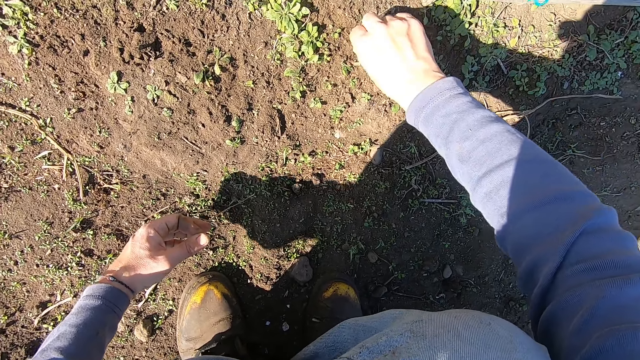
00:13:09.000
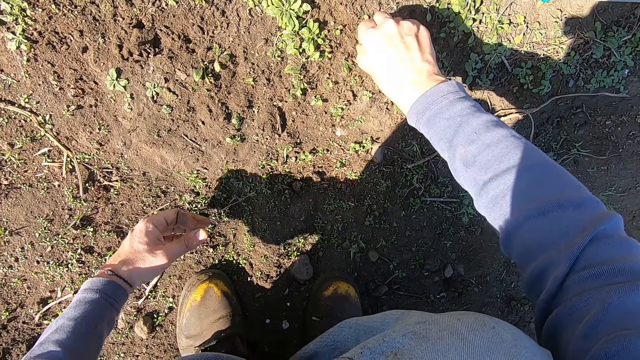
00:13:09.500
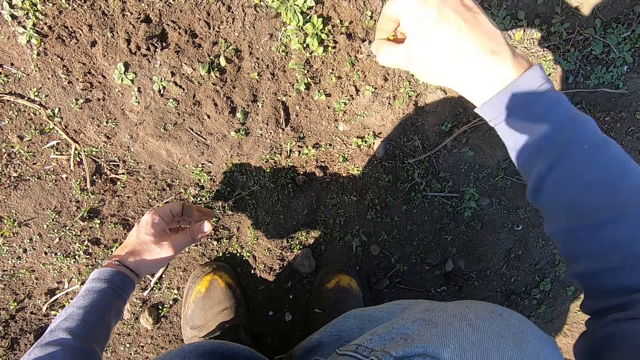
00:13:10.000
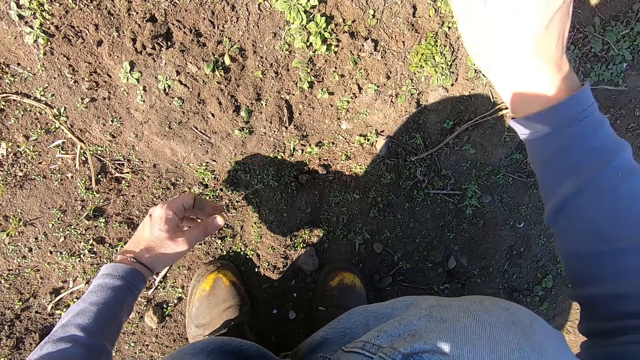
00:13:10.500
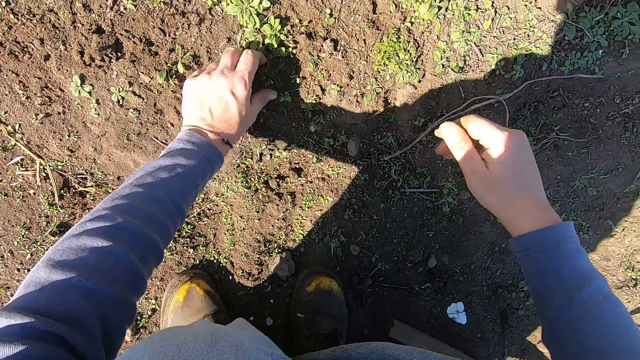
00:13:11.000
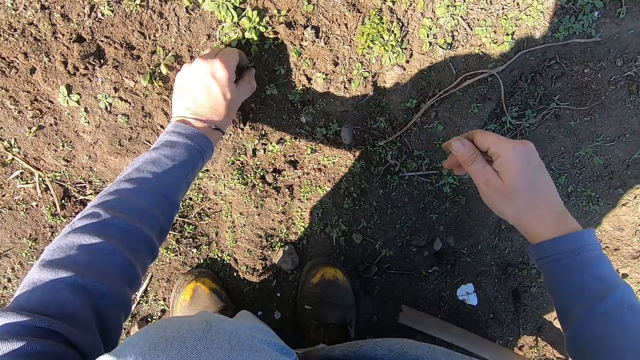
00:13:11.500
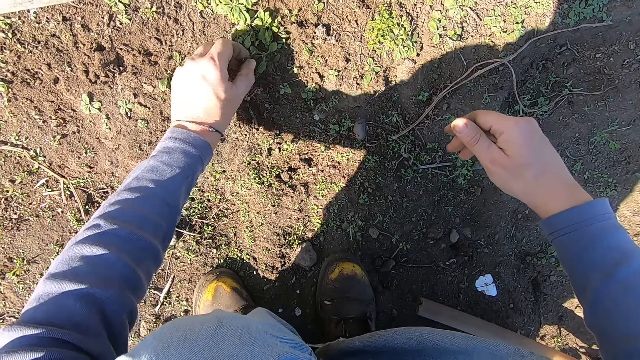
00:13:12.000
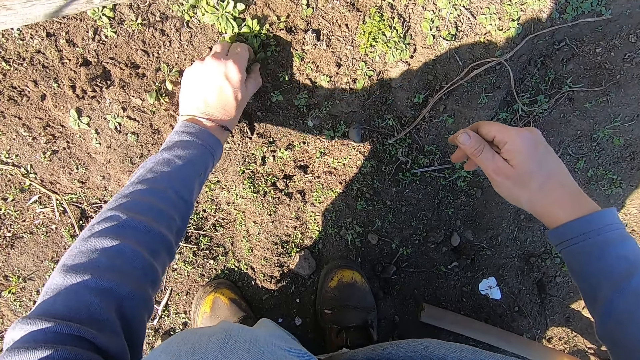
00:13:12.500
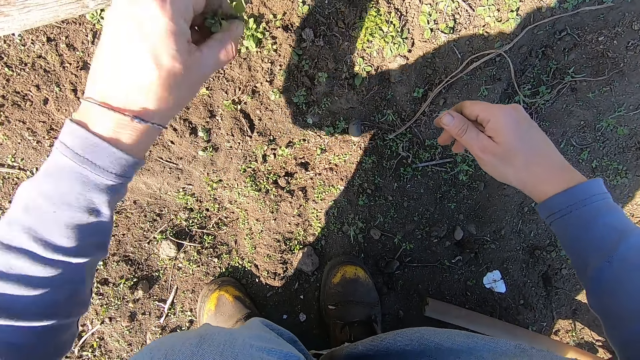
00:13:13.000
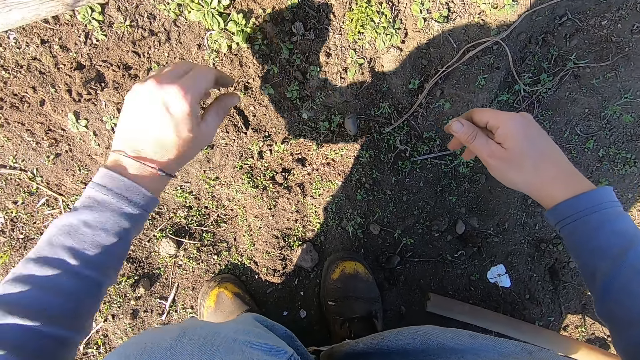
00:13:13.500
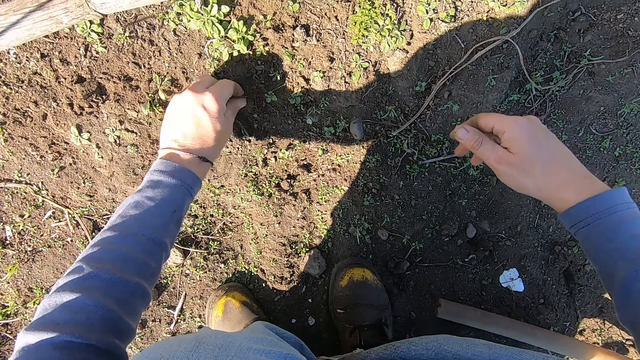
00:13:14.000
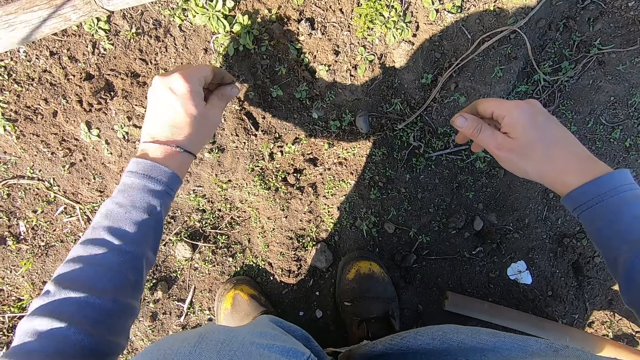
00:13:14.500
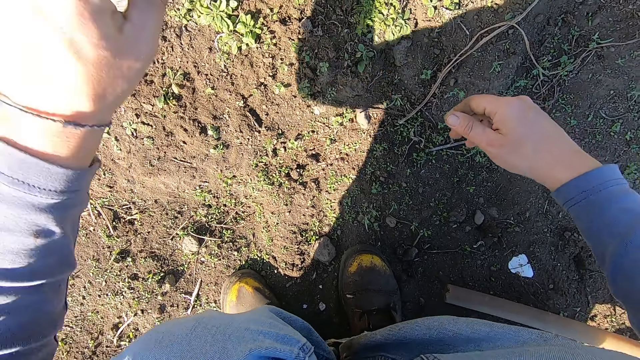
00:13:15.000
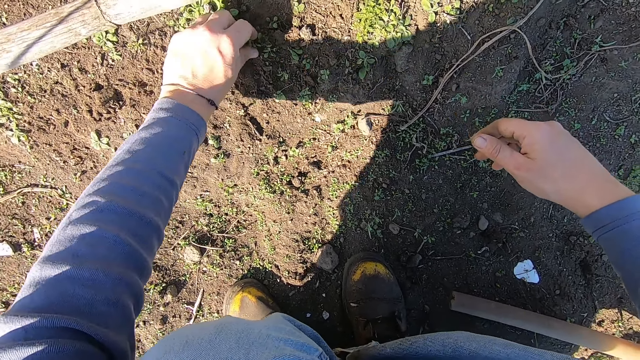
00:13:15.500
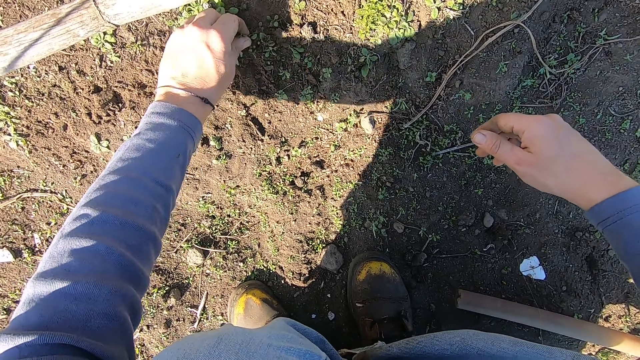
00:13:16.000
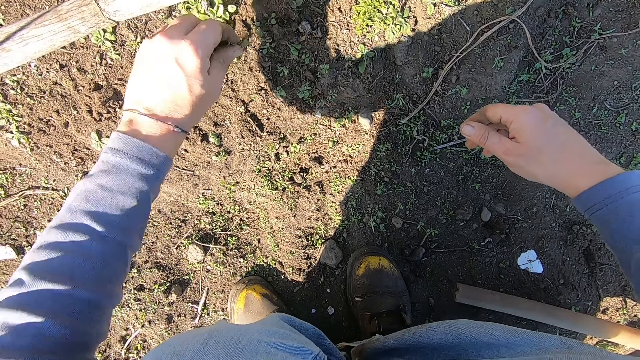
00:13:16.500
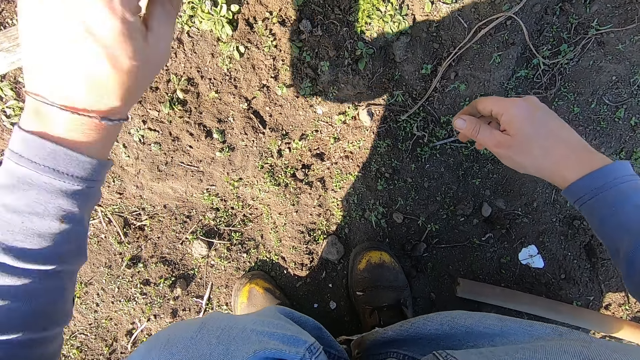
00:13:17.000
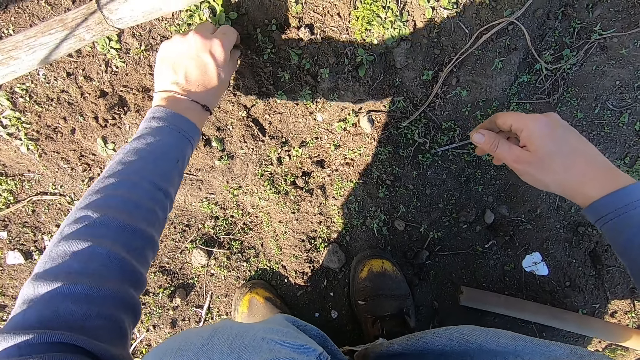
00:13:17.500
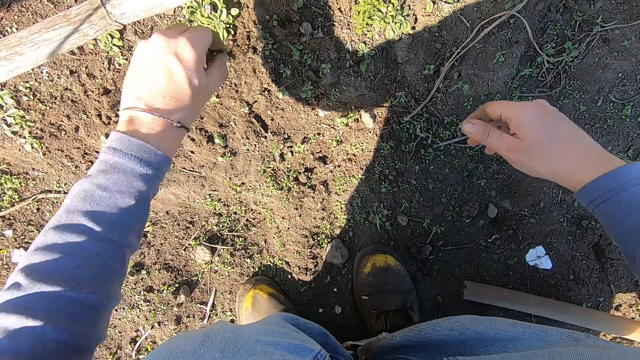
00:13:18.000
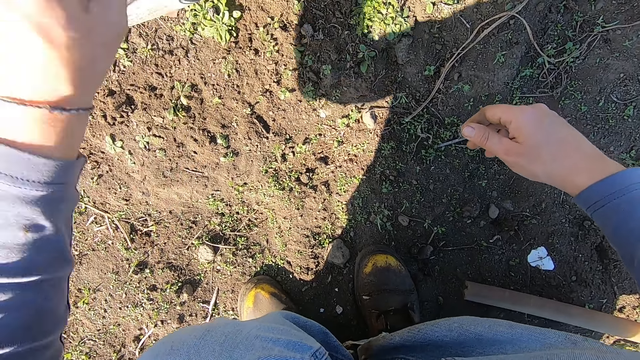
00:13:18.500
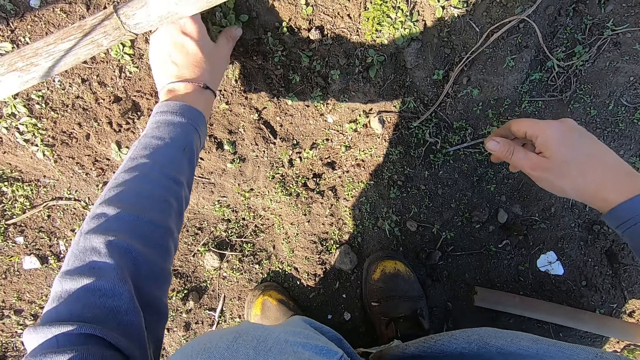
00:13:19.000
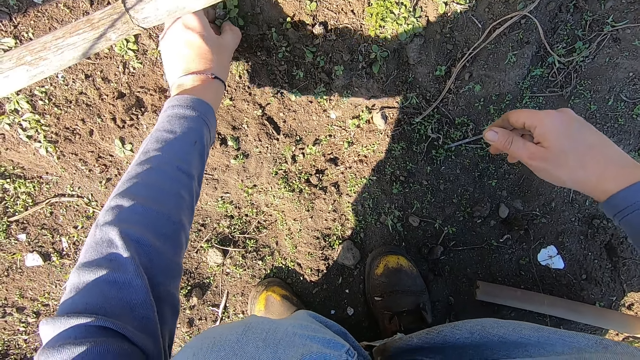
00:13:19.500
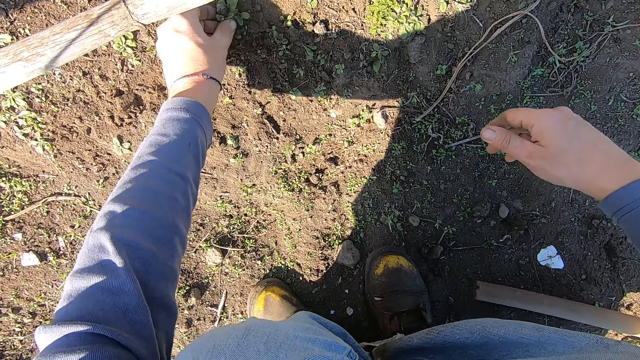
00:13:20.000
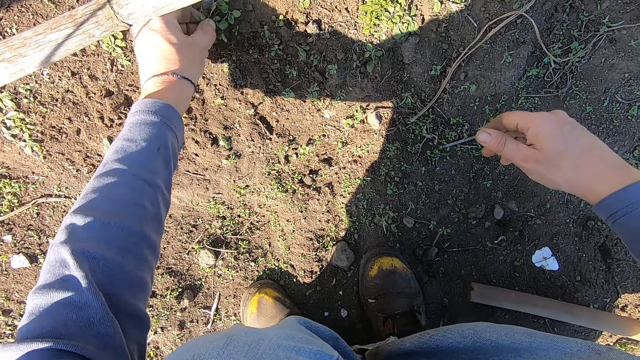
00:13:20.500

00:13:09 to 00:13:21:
The camera wearer removes a weed plant from the ground with his right hand. He throws the weed plant in his right hand away. He removes a weed plant from the ground with his left hand. He throws the weed plant in his left hand away. He removes a weed plant from the ground with his left hand. He throws the weed plant in his left hand away. He removes a weed plant from the ground with his left hand. He throws the weed plant in his left hand away. He removes a weed plant from the ground with his left hand. He throws the weed plant in his left hand away. He removes a weed plant from the ground with his left hand.

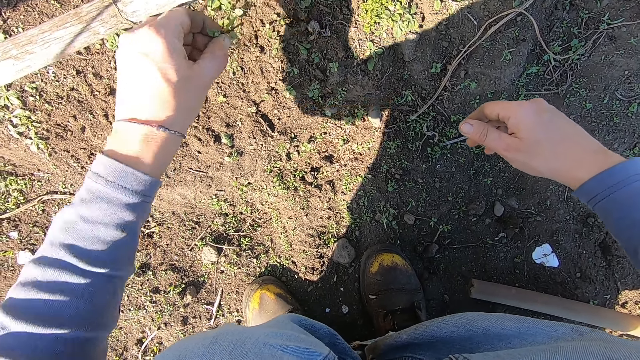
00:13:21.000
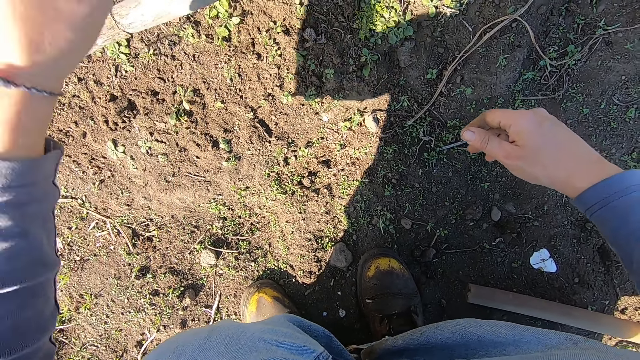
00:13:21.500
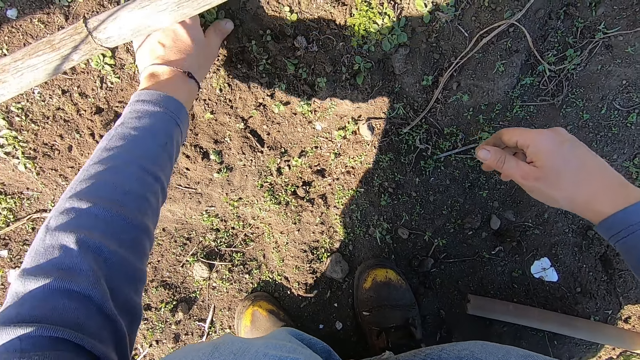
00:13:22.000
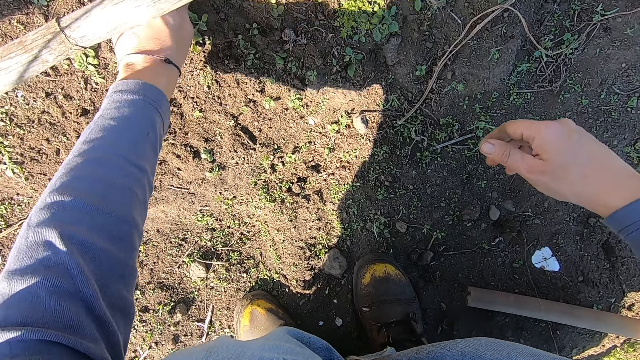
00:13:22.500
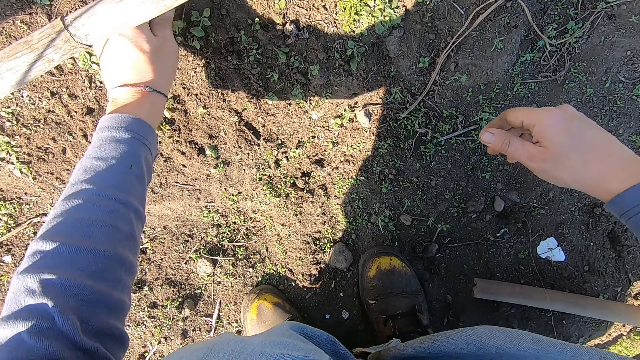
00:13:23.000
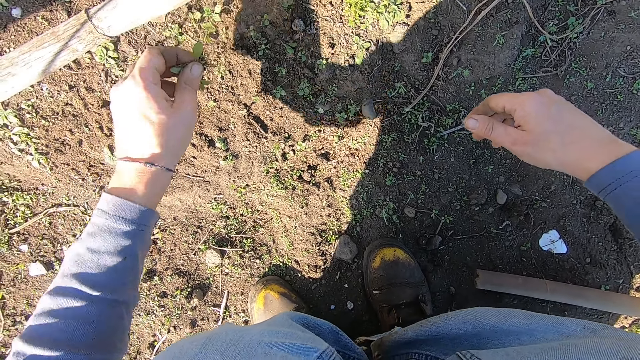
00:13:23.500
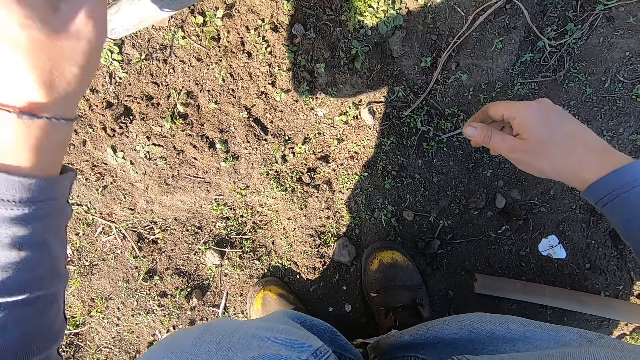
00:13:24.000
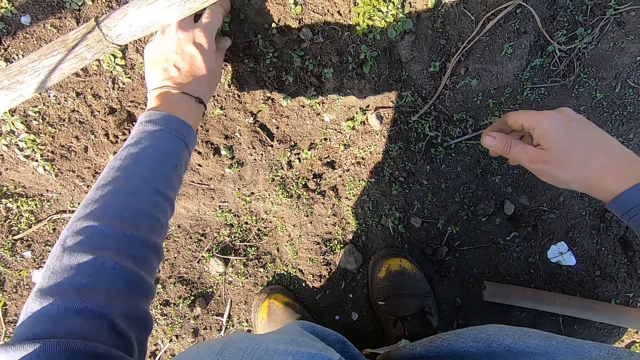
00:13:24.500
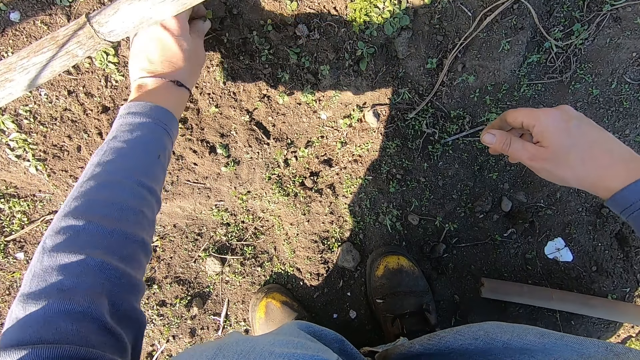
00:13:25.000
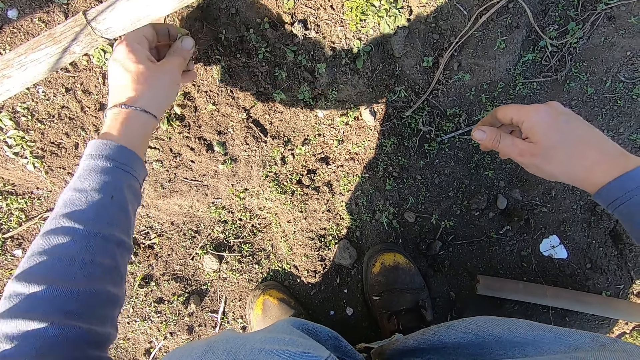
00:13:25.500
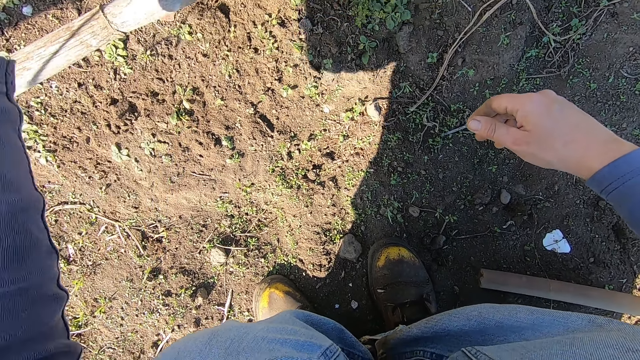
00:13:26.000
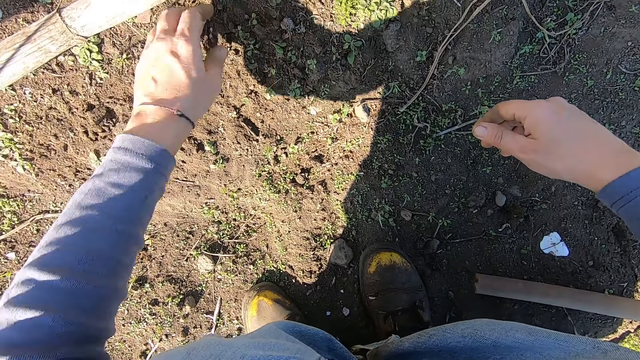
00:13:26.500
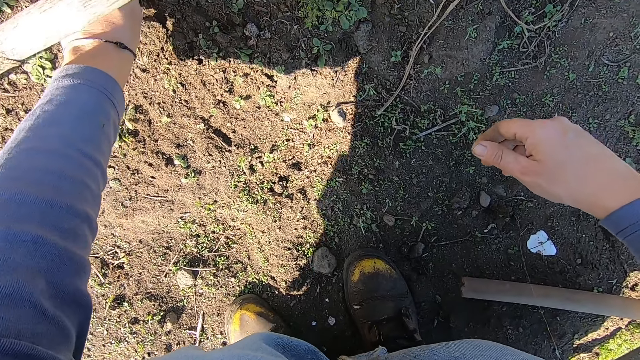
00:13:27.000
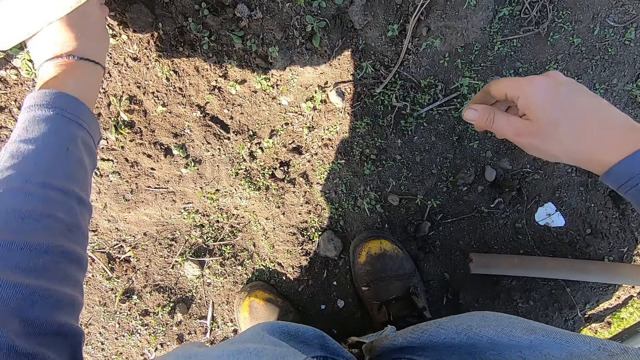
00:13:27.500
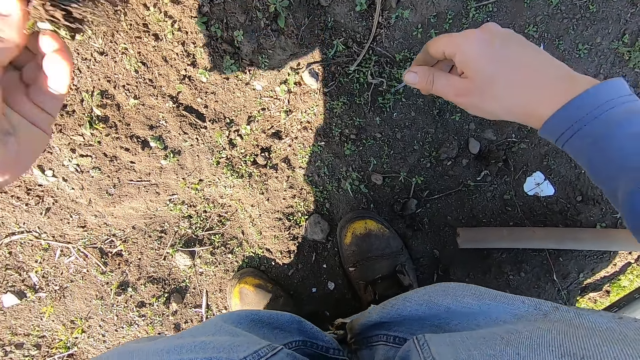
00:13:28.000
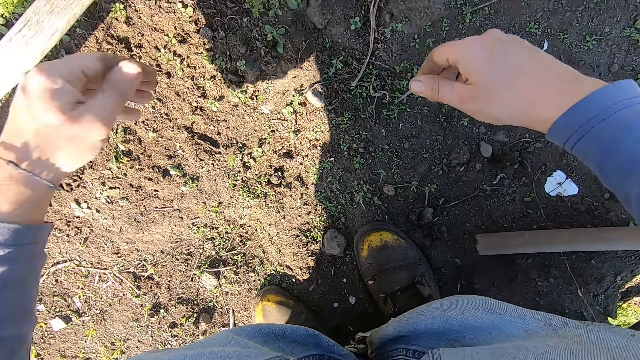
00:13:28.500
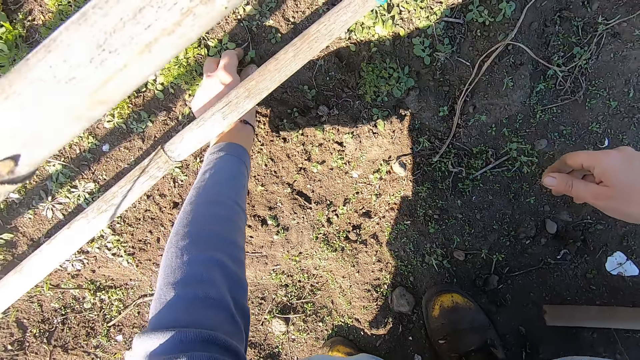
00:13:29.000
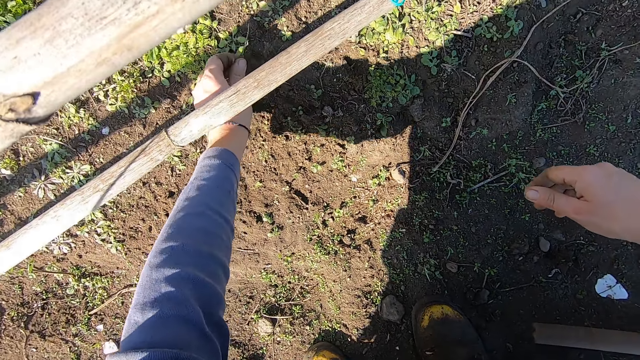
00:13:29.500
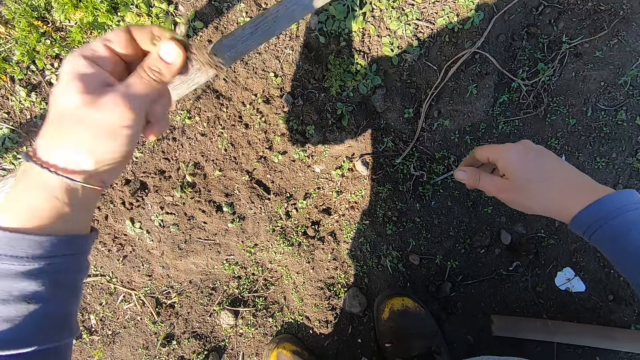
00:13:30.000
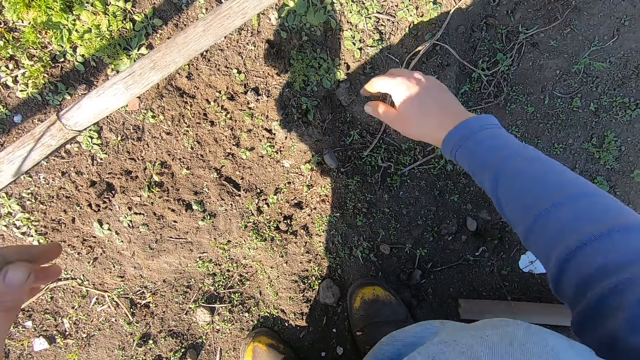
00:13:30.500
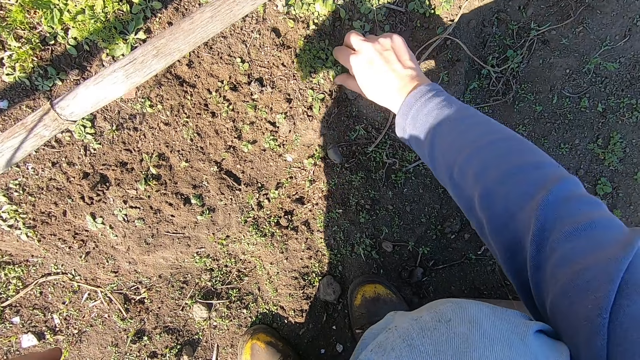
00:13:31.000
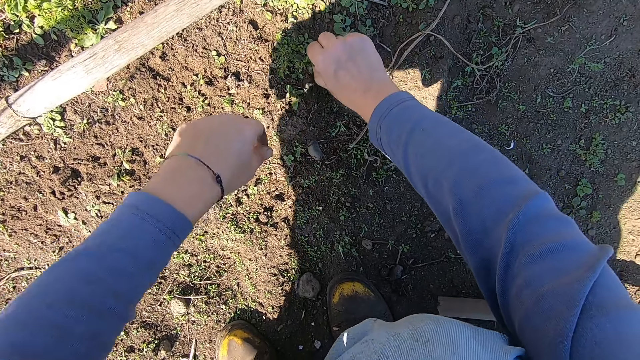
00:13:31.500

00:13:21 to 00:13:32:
The camera wearer throws the weed plant in his left hand away. He removes a weed plant from the ground with his left hand. He throws the weed plant in his left hand away. He removes a weed plant from the ground with his left hand. He throws the weed plant in his left hand away. He removes a weed plant from the ground with his left hand. He throws the weed plant in his left hand away. He removes a weed plant from the ground with his left hand. He throws the weed plant in his left hand away. He removes a weed plant from the ground with his right hand.
